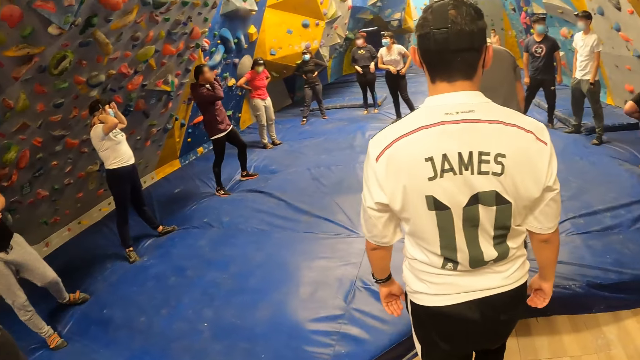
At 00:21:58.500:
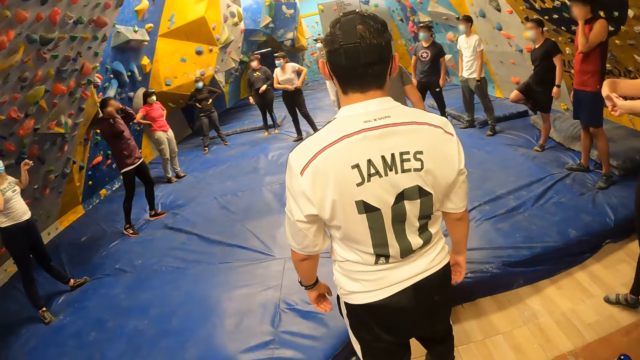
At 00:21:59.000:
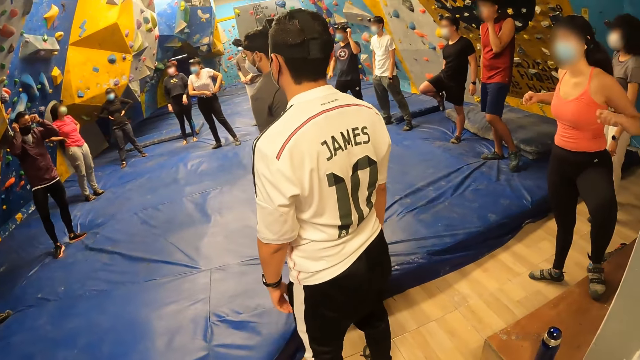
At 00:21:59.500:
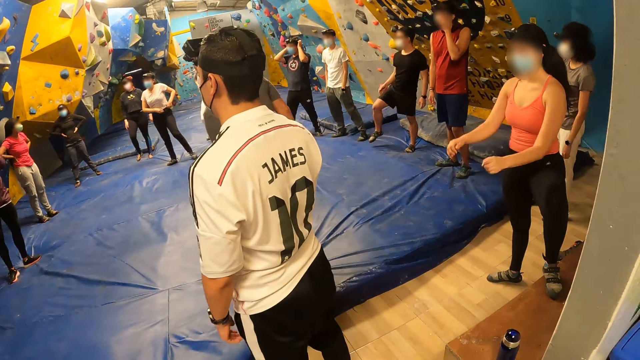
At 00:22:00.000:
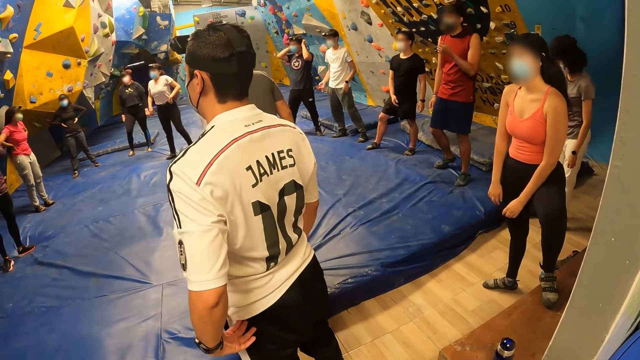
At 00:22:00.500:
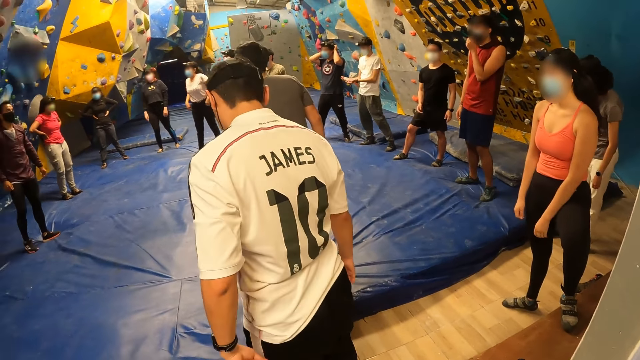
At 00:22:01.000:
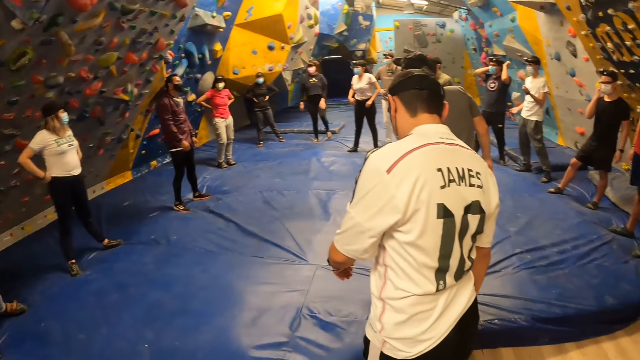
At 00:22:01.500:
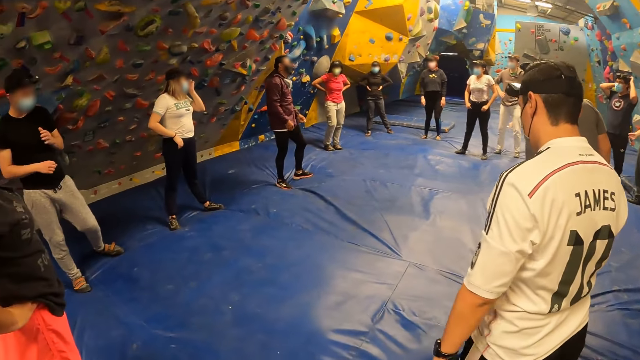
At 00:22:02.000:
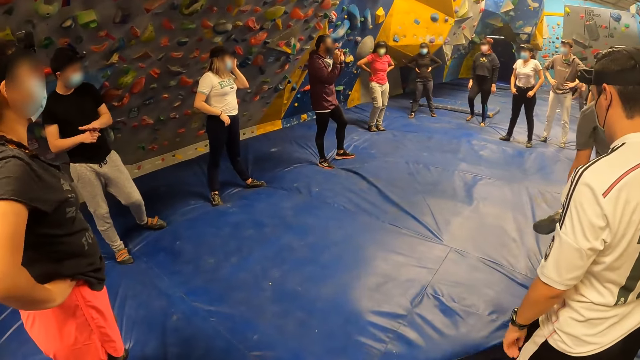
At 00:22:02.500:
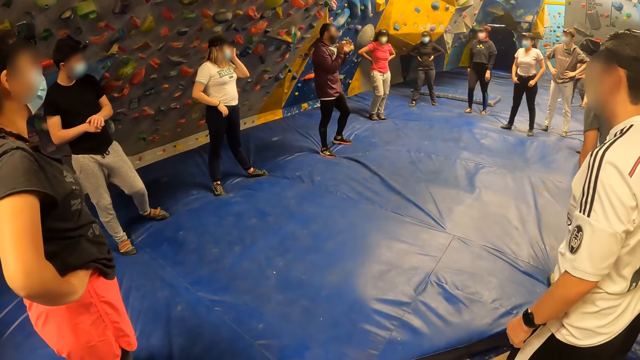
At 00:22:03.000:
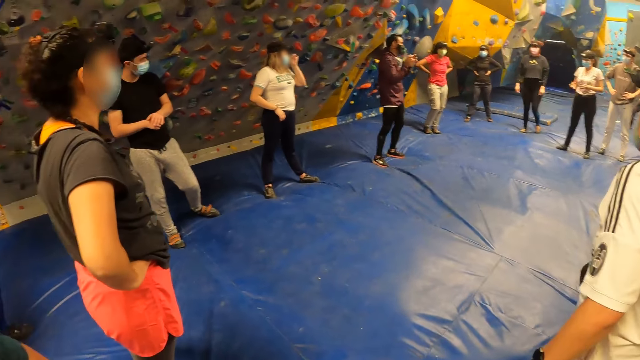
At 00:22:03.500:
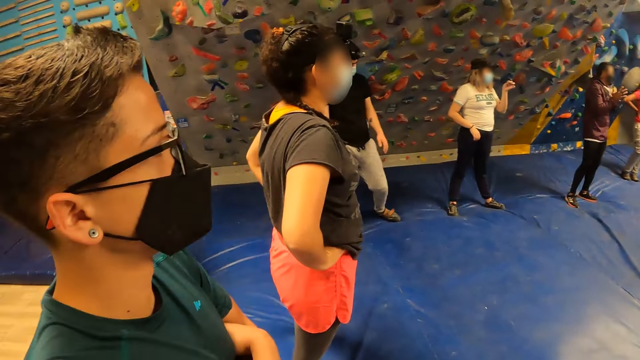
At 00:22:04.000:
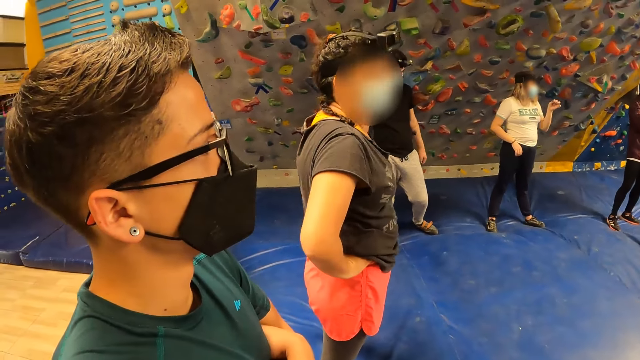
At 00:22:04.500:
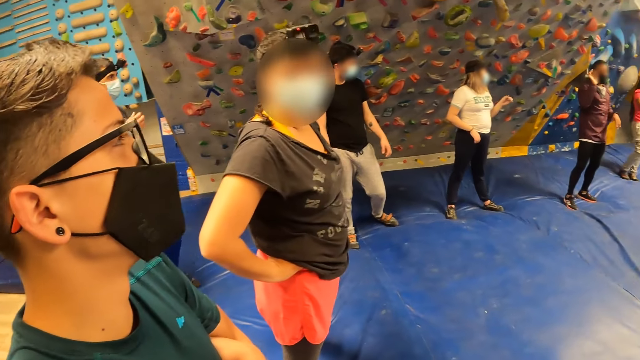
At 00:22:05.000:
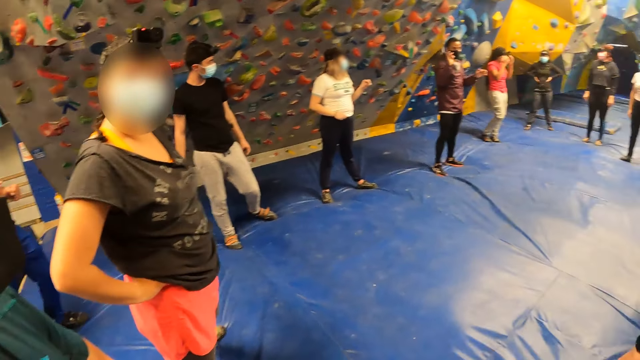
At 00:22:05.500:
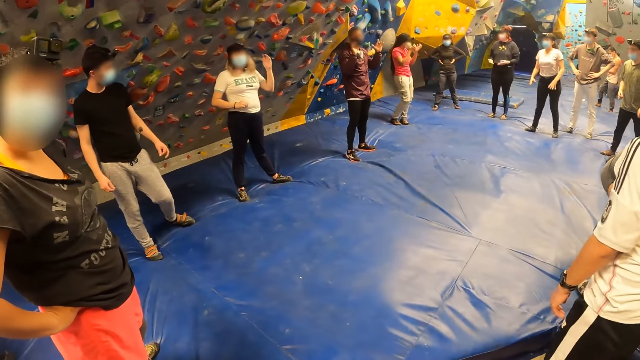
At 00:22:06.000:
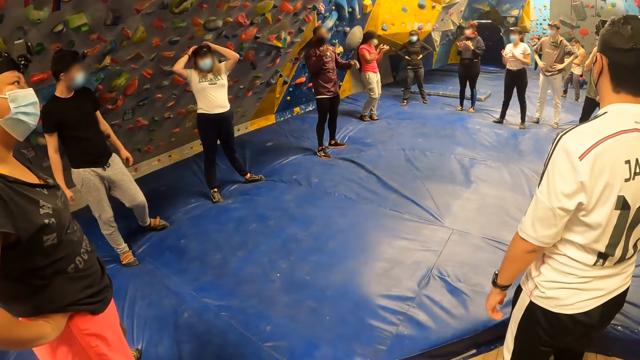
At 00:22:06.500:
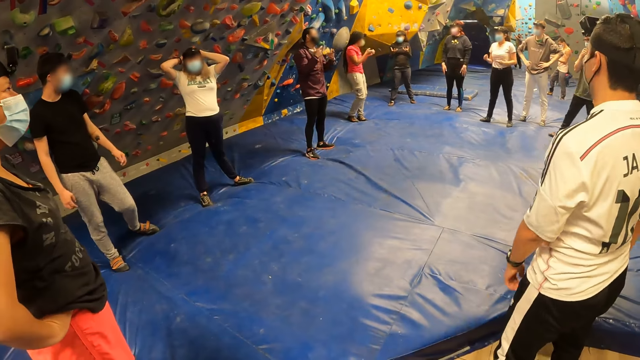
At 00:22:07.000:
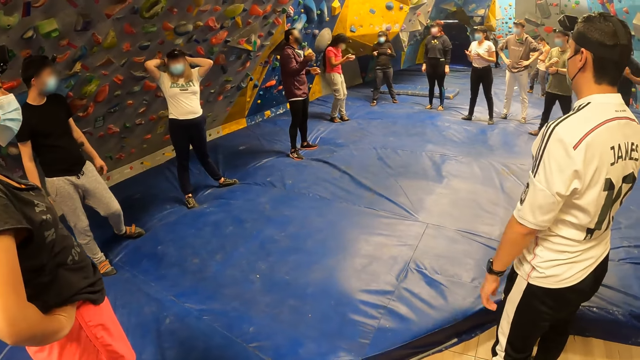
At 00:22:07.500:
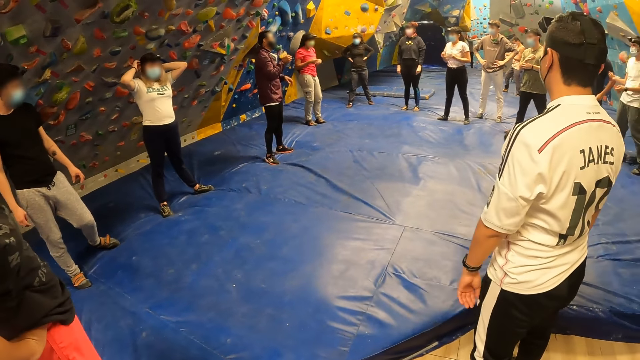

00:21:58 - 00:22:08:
The camera wearer looks around. They look around repeatedly.

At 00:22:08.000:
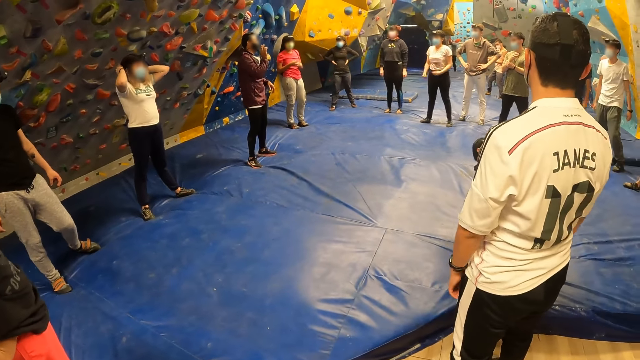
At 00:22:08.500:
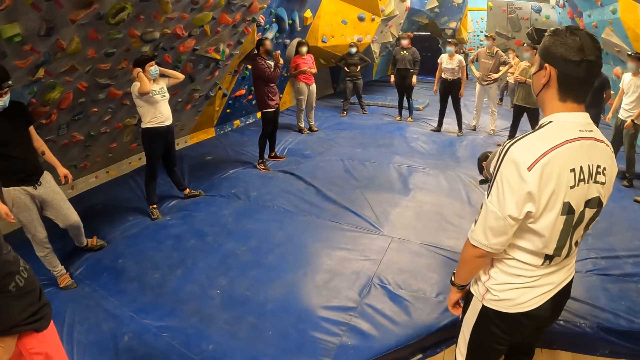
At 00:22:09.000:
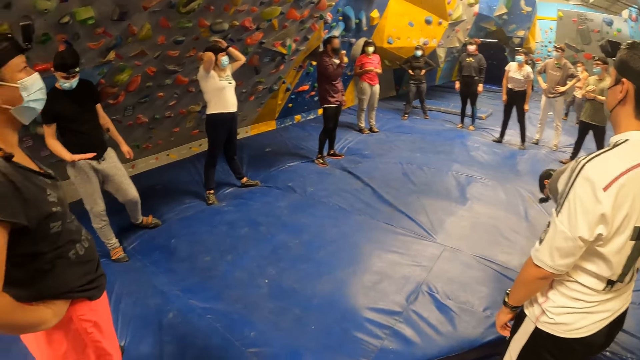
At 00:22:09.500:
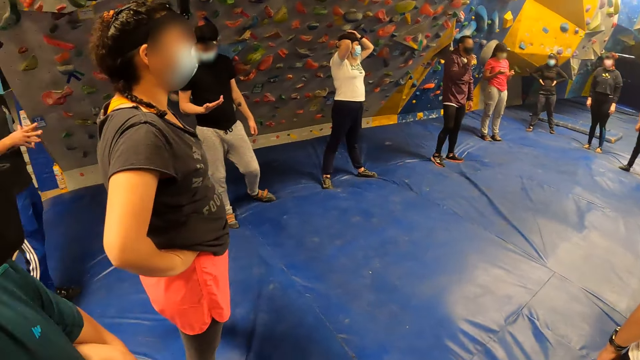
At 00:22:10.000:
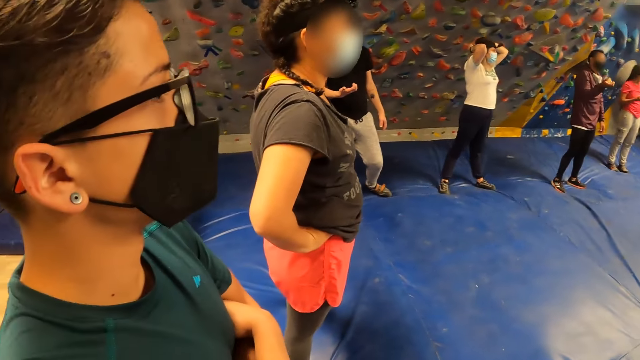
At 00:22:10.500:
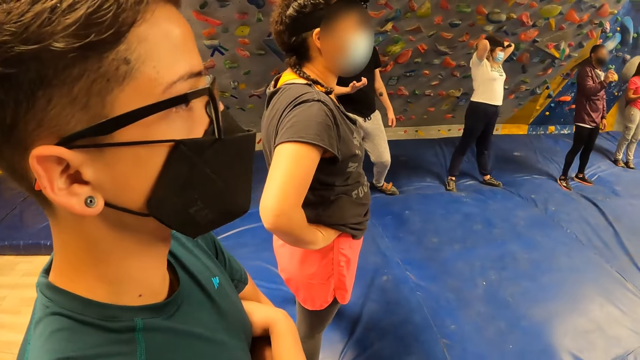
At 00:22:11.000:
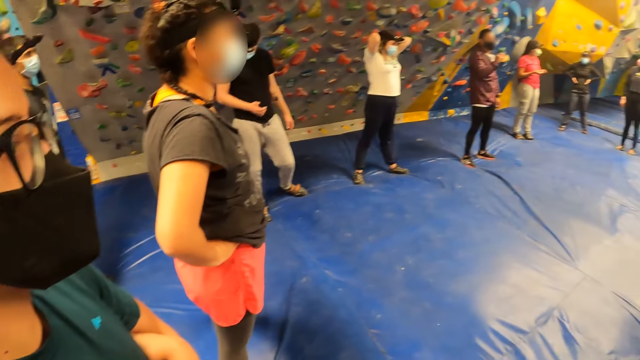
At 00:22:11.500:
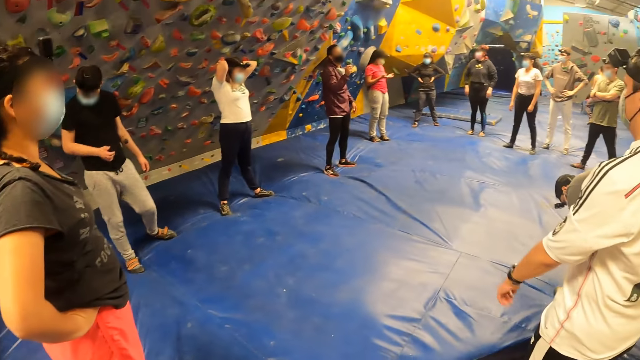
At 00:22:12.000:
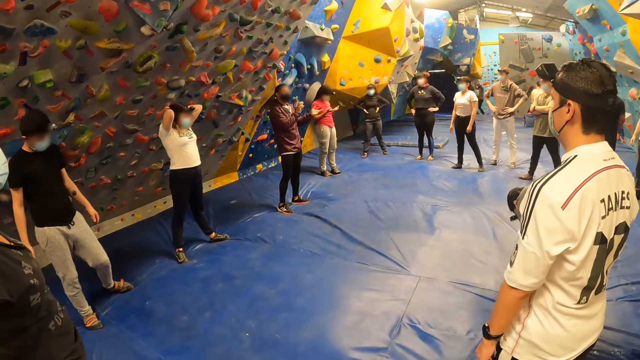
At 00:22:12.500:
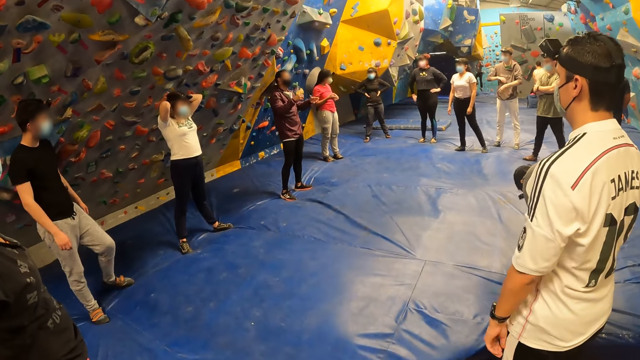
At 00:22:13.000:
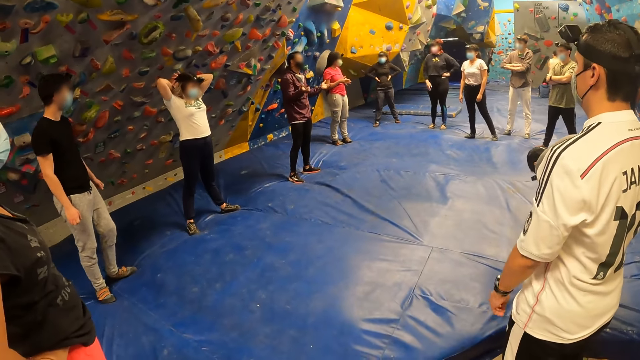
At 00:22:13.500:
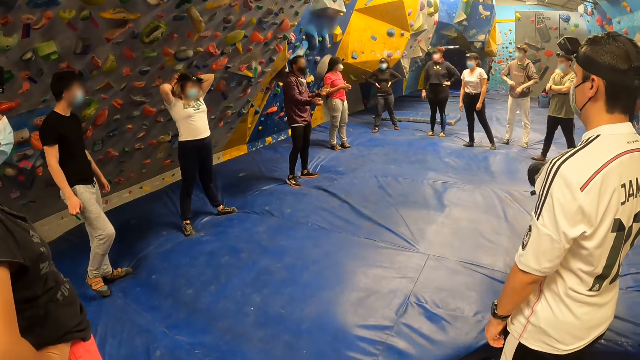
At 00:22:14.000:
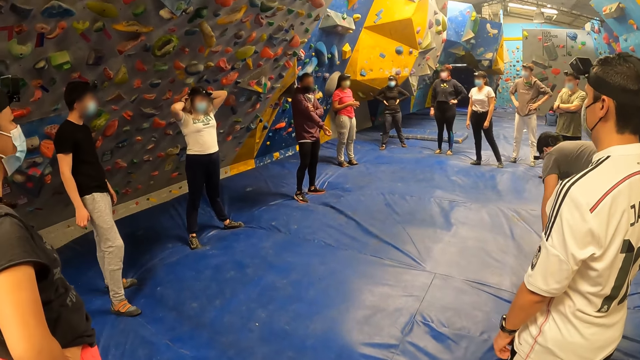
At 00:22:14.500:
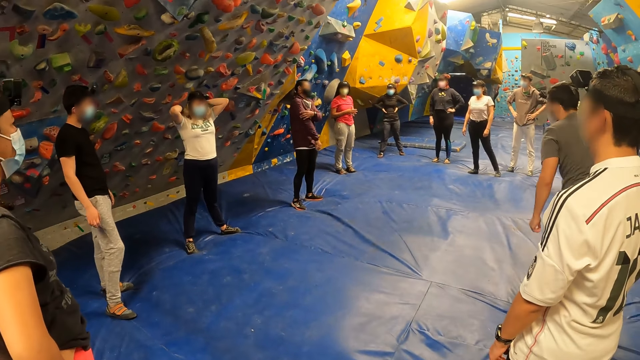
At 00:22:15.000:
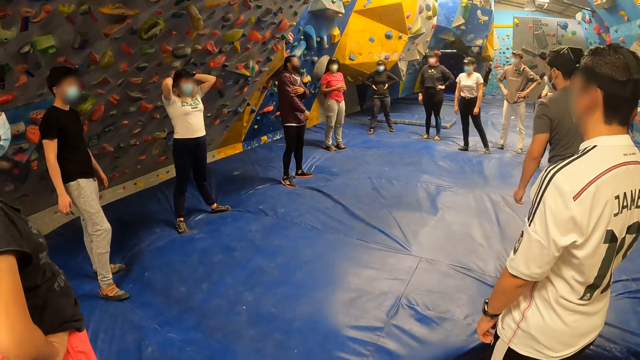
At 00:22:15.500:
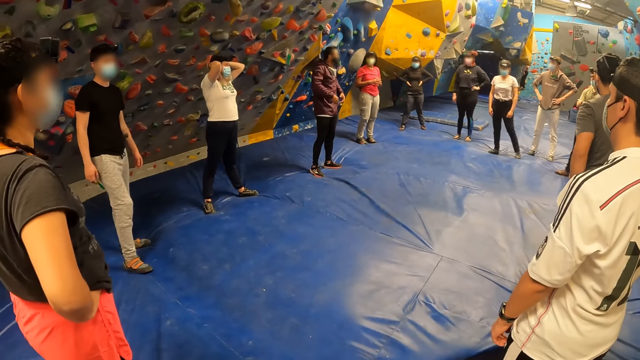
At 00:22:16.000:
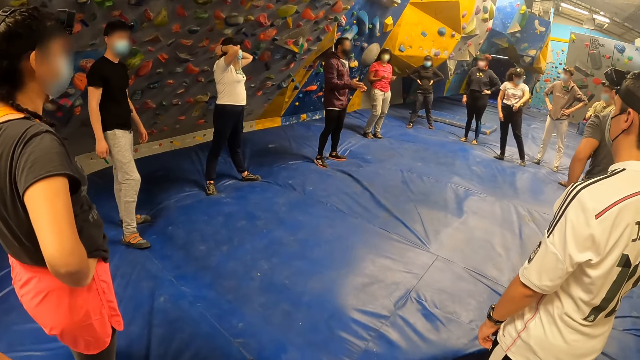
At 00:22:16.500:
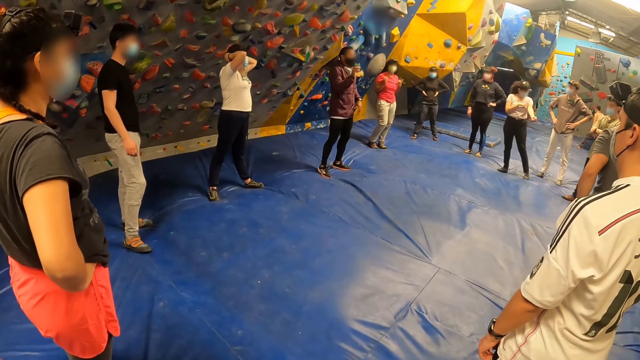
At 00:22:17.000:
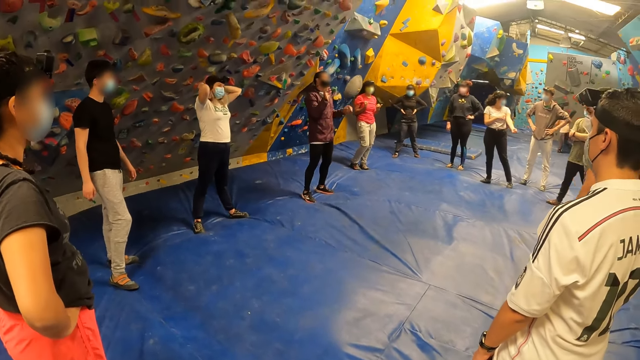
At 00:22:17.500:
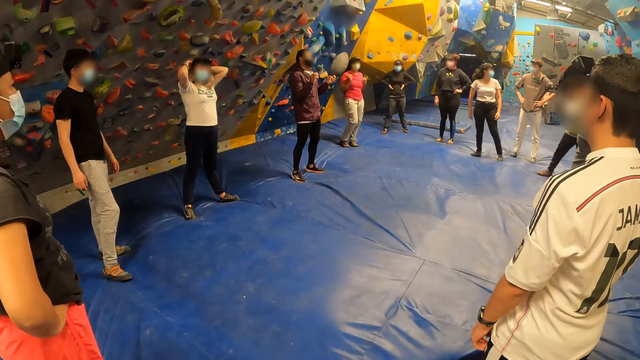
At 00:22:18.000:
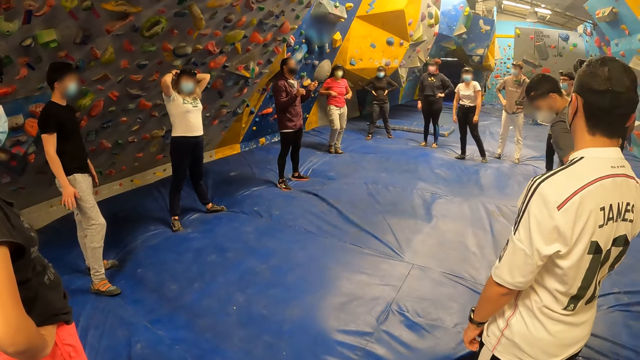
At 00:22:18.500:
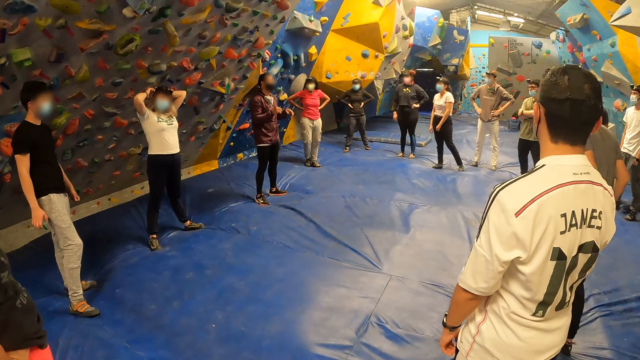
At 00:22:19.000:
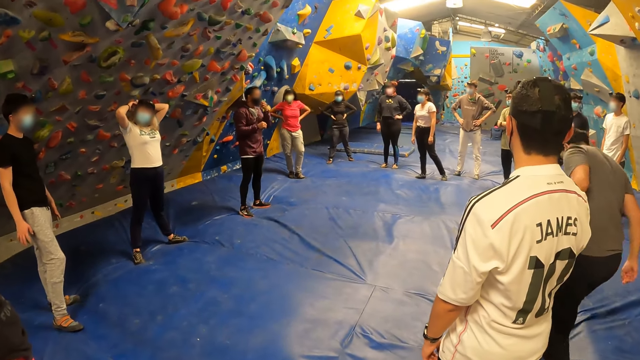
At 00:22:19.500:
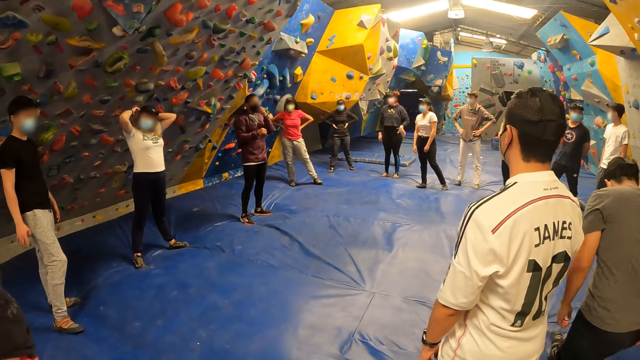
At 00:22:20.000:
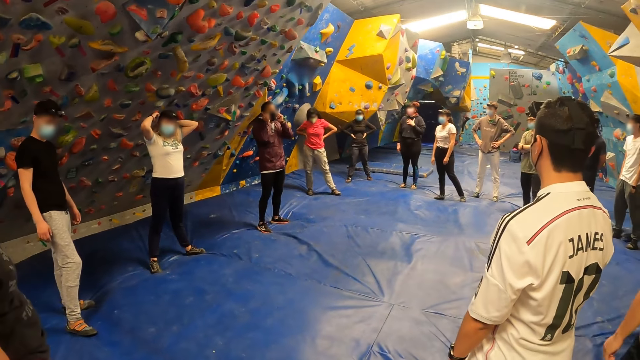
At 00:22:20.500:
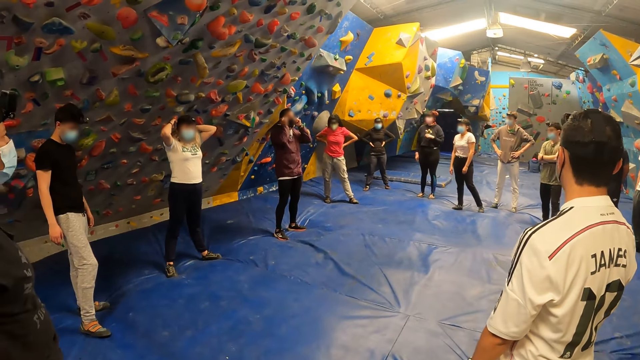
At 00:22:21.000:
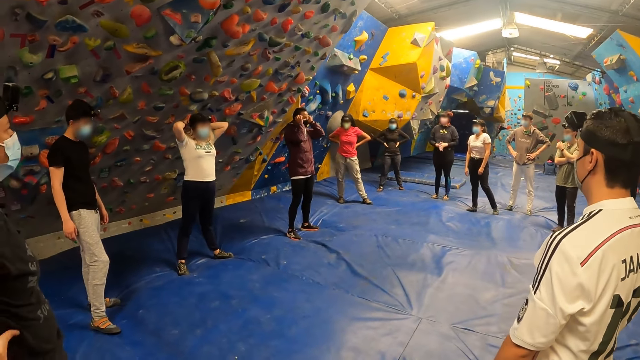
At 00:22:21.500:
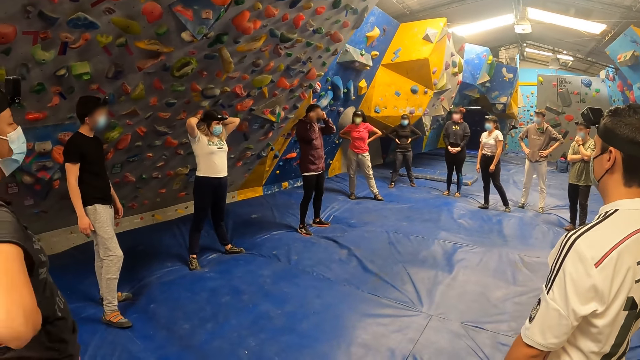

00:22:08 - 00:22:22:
The camera wearer looks around. They look at a man. They look around repeatedly.
